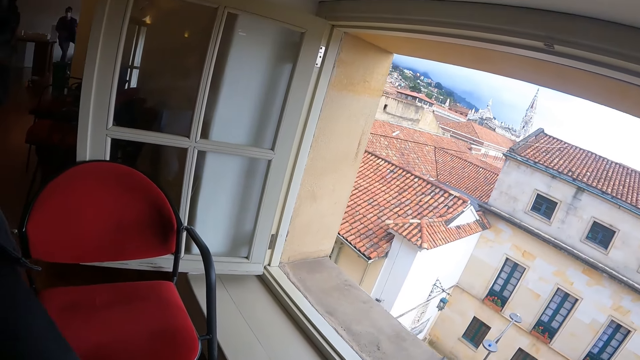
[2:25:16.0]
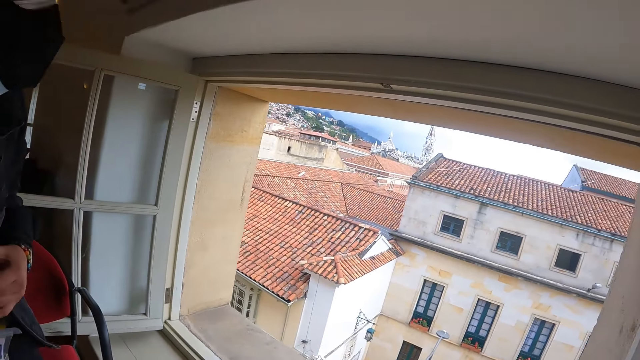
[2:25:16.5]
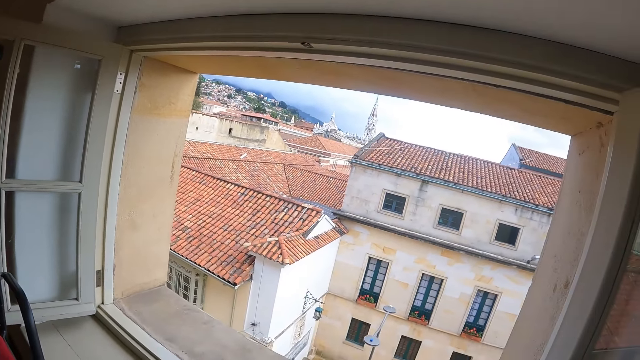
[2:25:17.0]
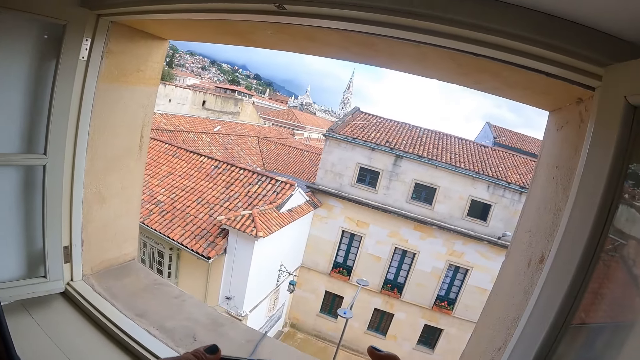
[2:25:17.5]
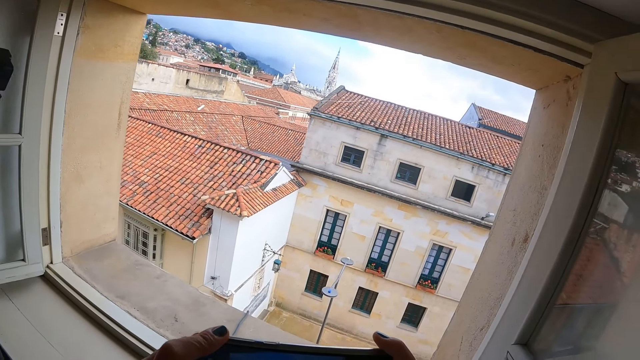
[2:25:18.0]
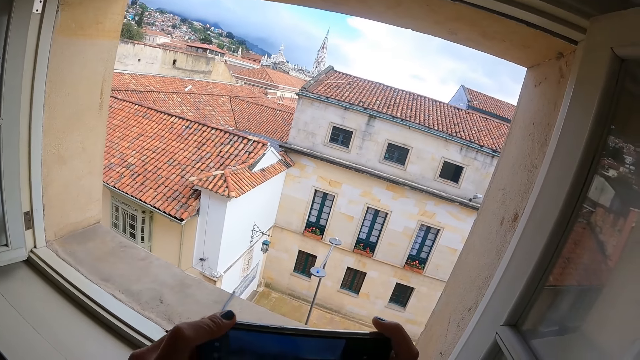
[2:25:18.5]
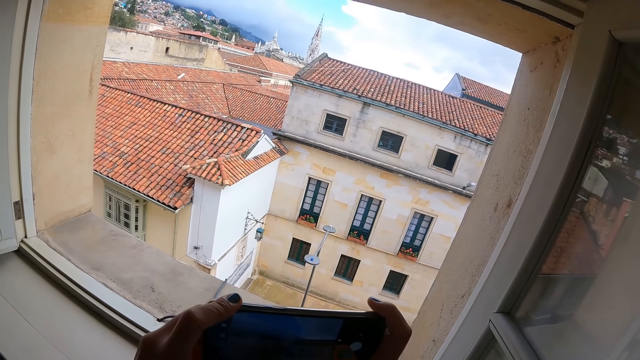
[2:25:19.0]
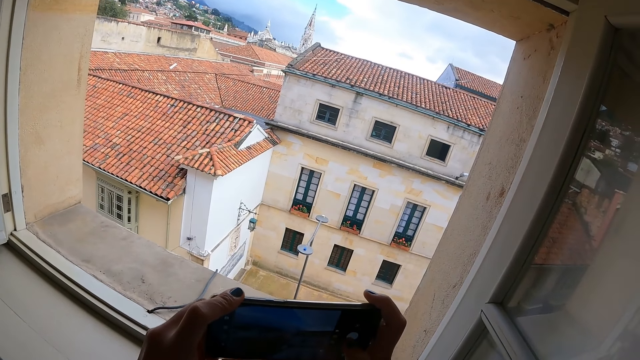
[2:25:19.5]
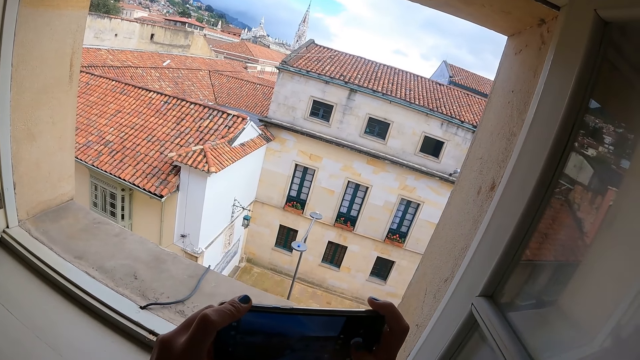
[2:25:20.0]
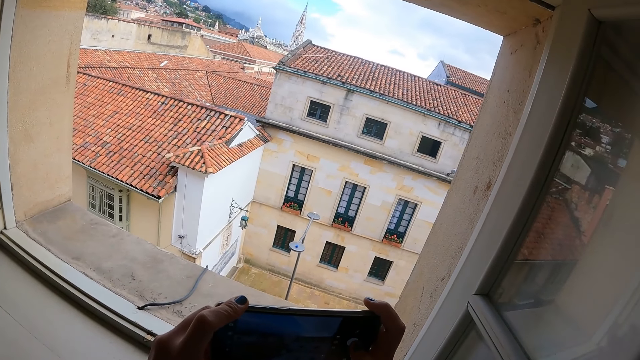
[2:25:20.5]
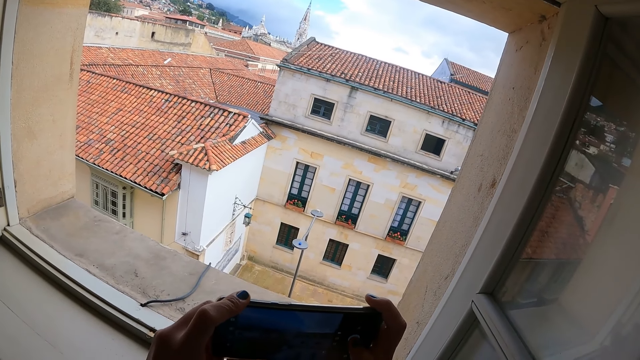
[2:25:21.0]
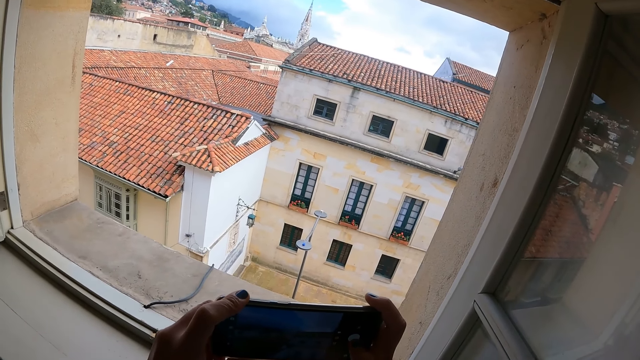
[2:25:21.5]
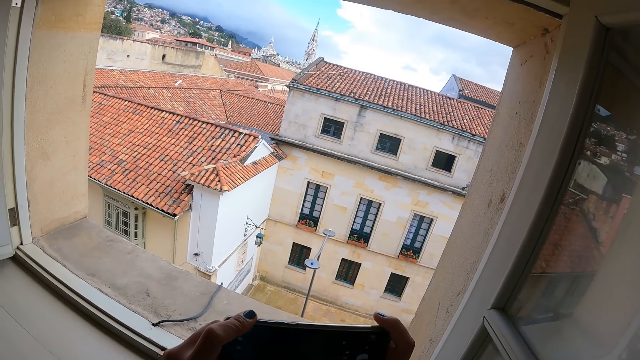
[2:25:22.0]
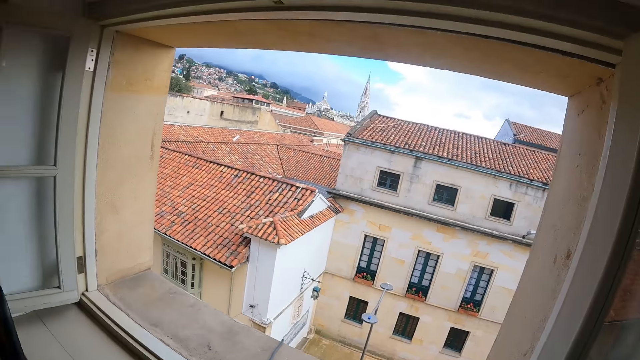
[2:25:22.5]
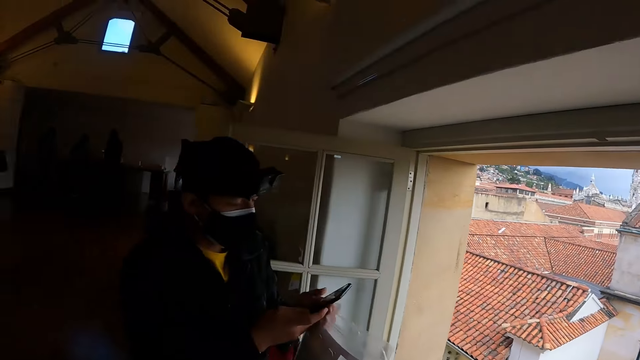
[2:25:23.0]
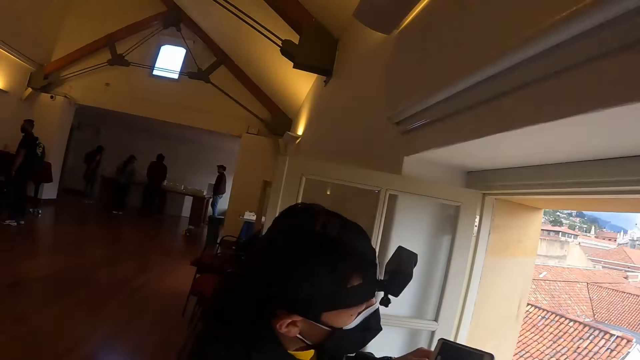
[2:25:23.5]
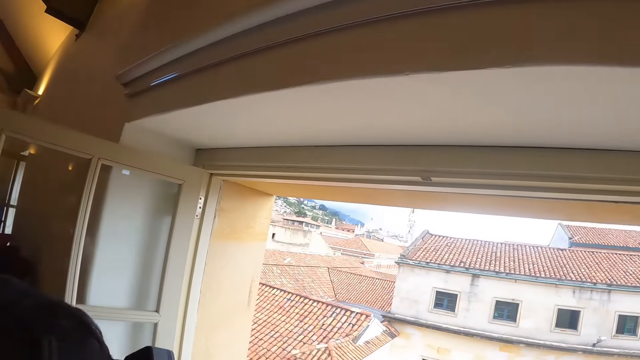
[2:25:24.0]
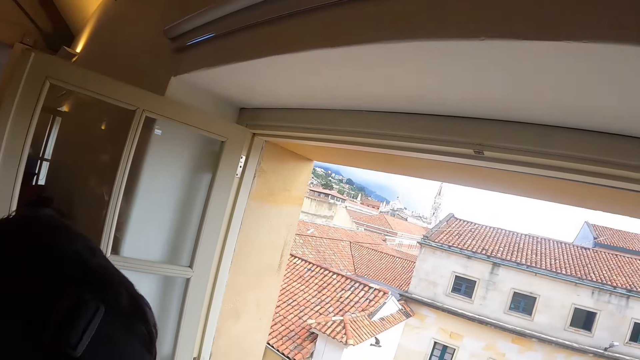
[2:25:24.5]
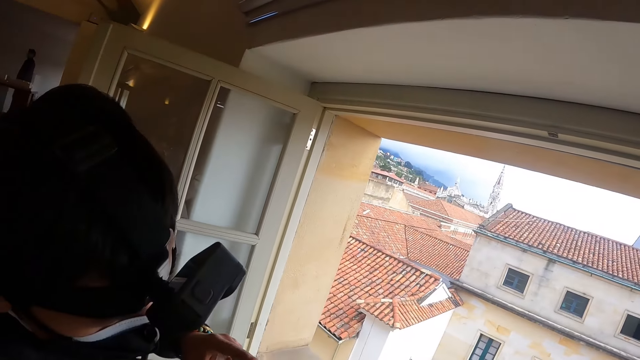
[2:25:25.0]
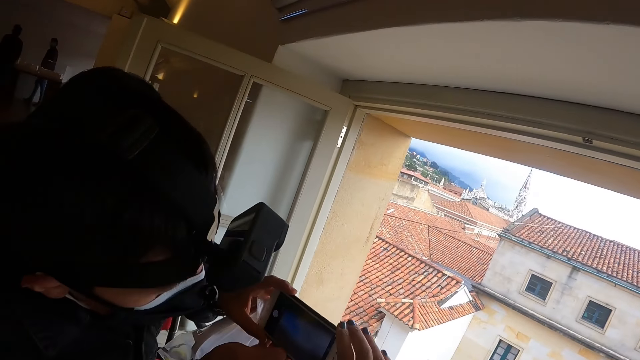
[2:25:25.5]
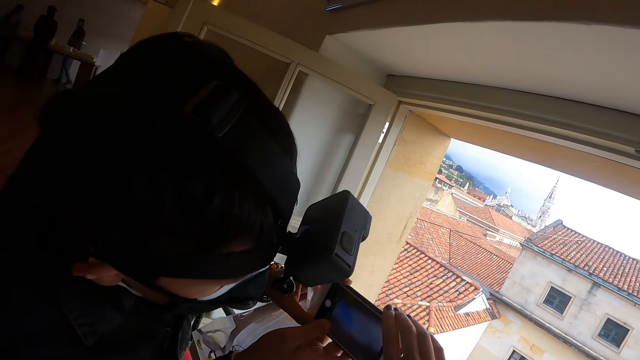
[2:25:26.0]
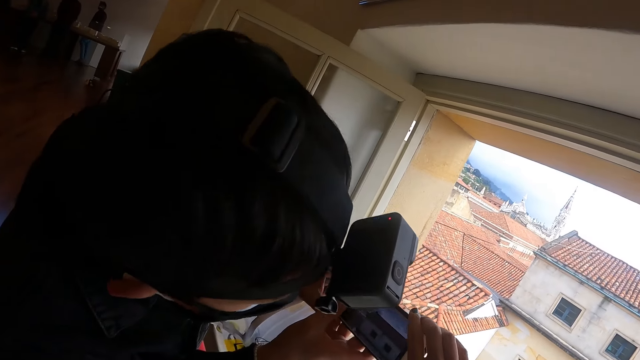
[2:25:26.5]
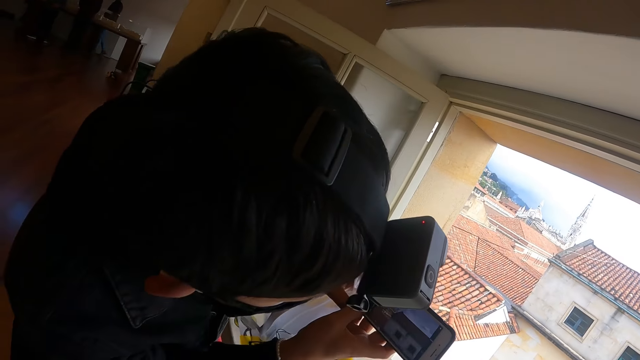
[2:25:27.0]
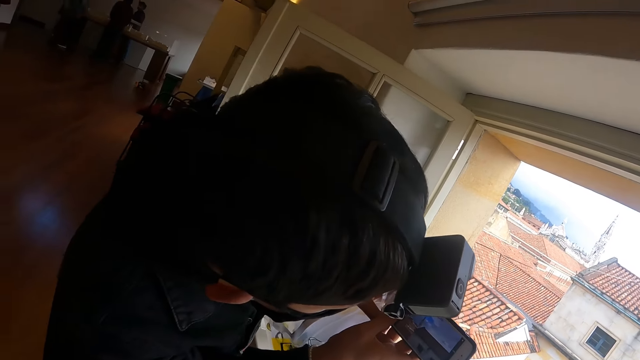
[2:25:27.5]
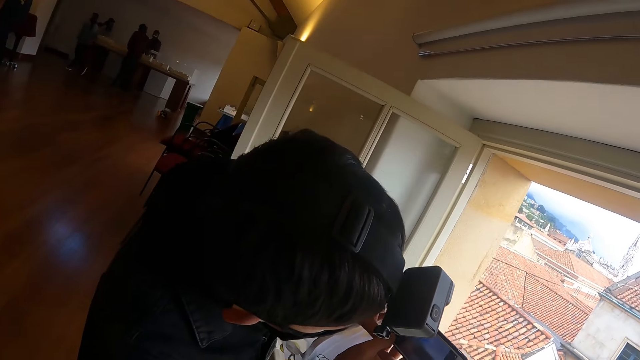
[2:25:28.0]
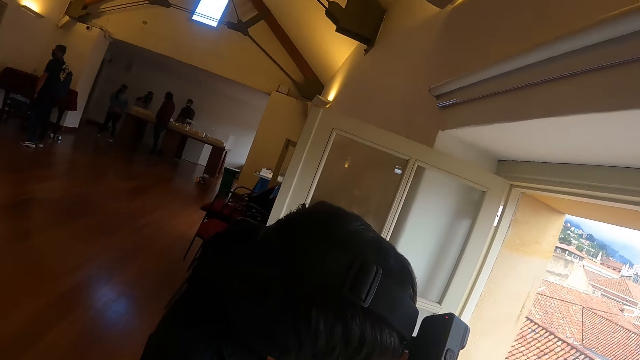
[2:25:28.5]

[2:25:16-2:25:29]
The person looks outside the window. The camera wearer looks outside the window. They take photos with the phone. They look at the person. The man takes a photo with a phone. The camera wearer looks at the person's phone. The person looks at the phone.

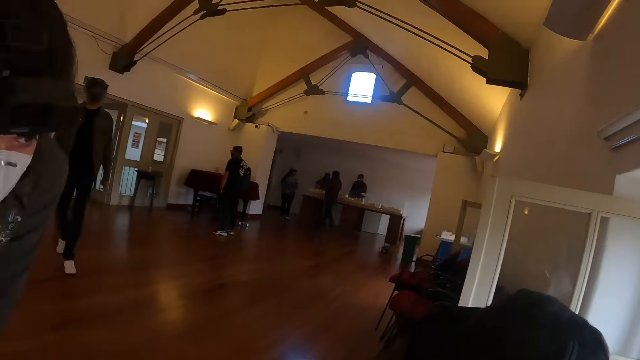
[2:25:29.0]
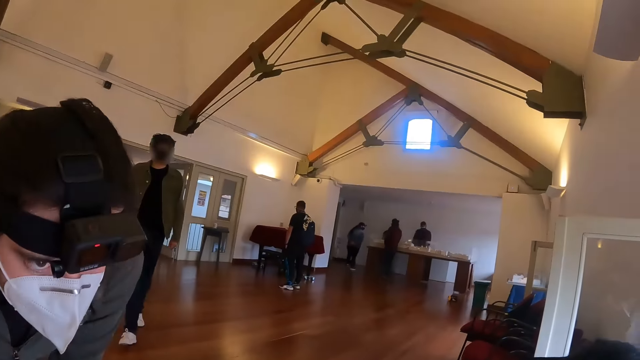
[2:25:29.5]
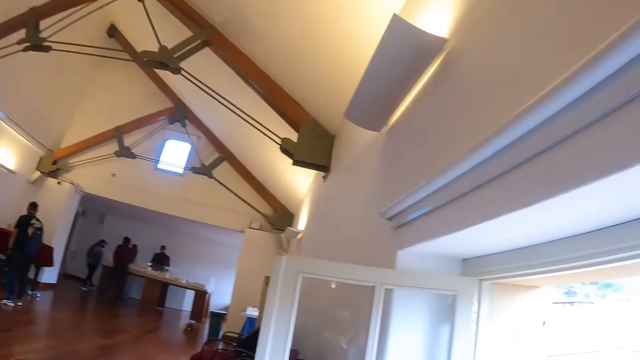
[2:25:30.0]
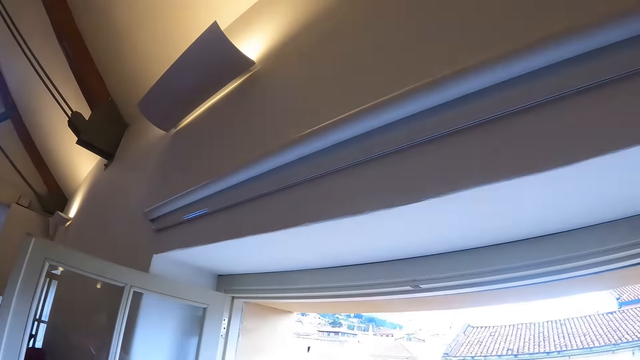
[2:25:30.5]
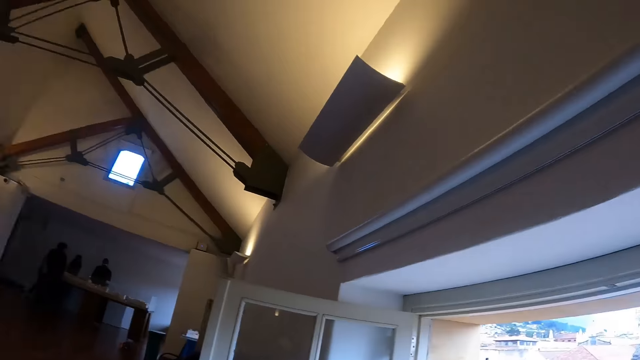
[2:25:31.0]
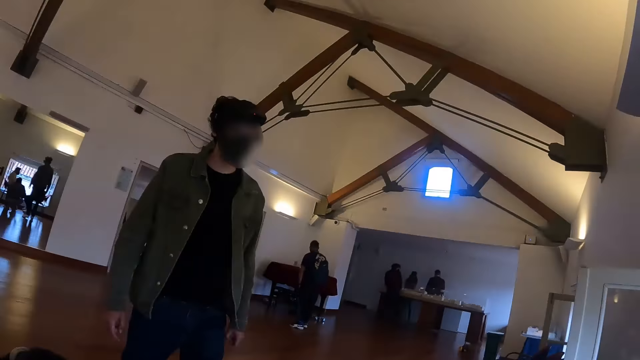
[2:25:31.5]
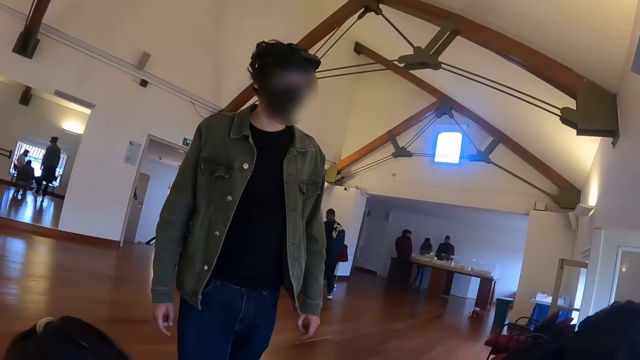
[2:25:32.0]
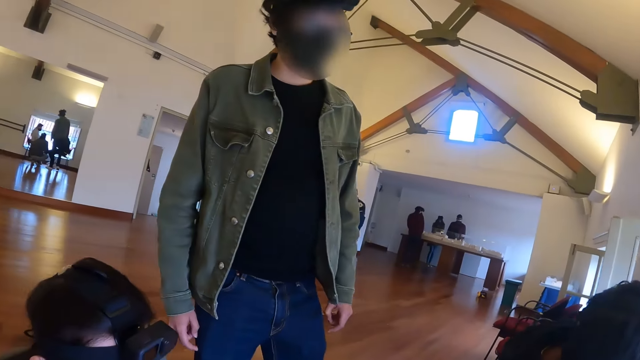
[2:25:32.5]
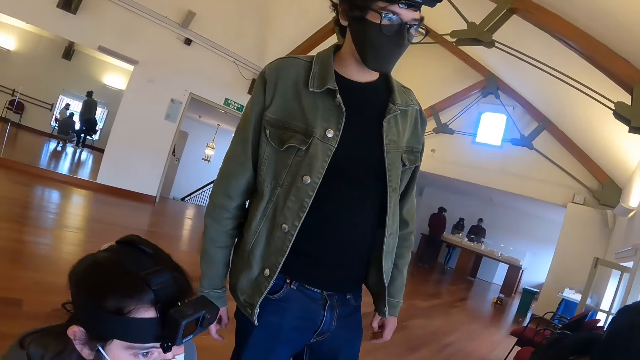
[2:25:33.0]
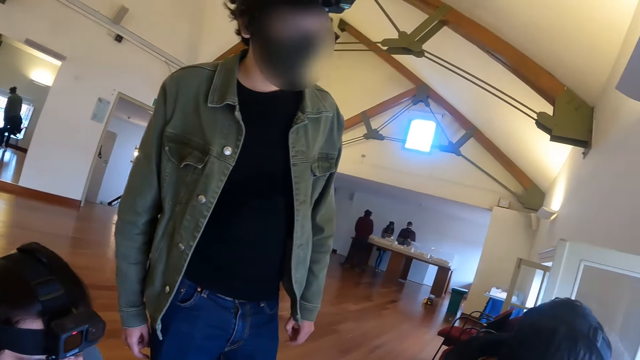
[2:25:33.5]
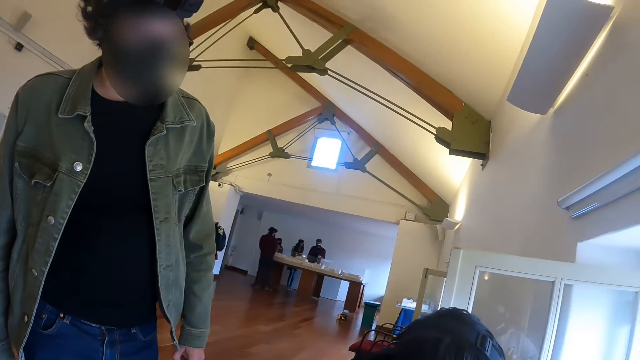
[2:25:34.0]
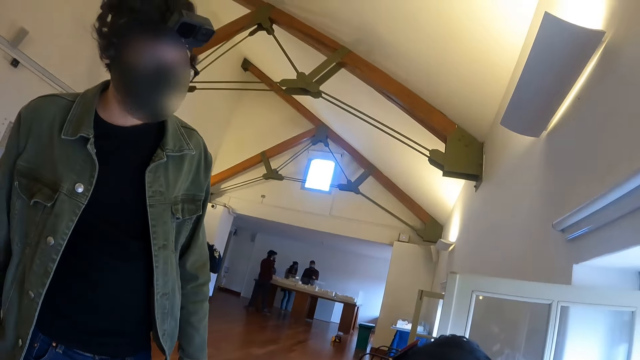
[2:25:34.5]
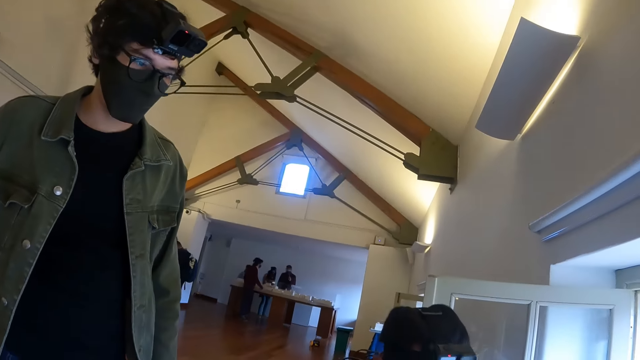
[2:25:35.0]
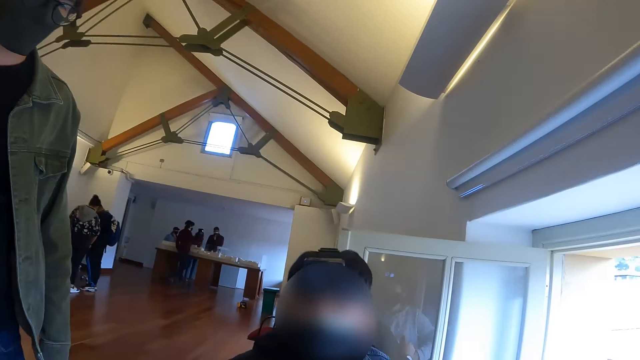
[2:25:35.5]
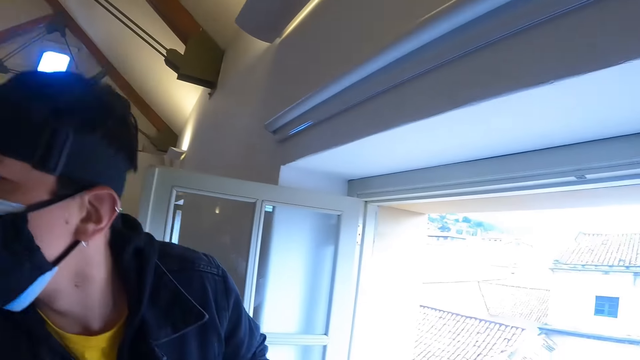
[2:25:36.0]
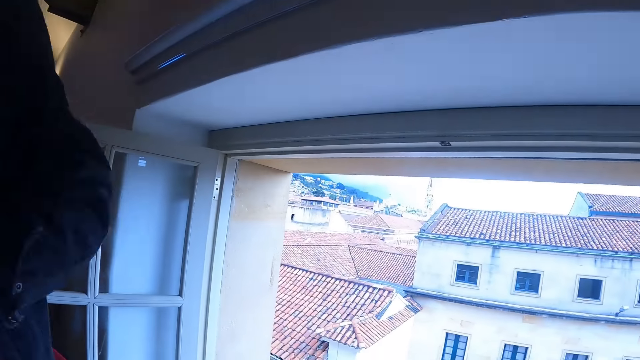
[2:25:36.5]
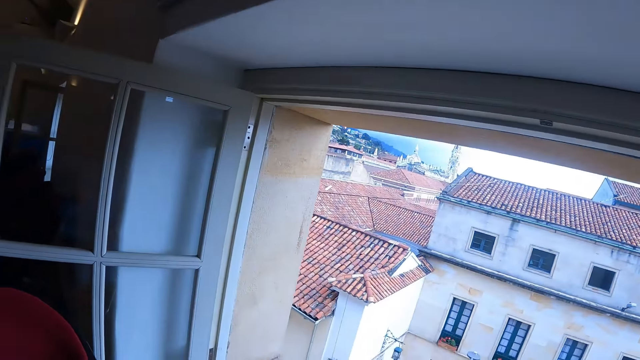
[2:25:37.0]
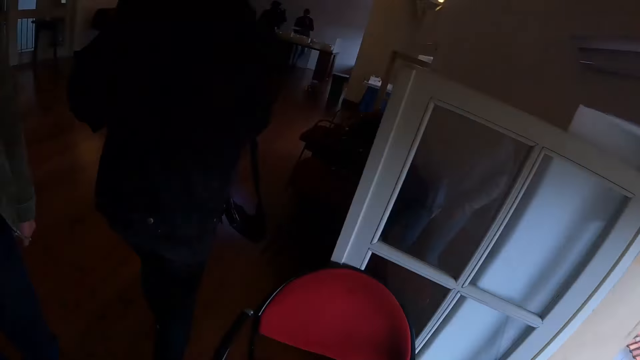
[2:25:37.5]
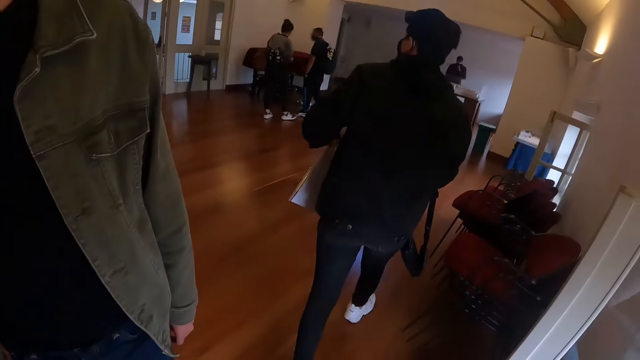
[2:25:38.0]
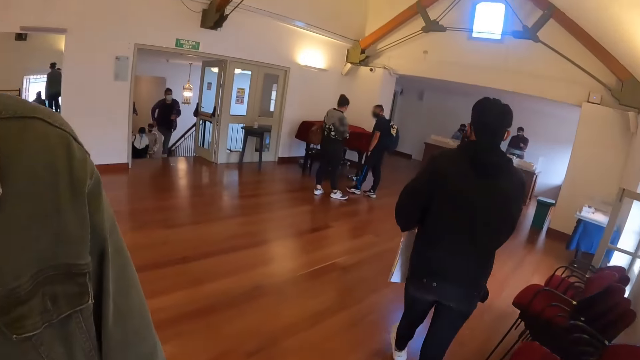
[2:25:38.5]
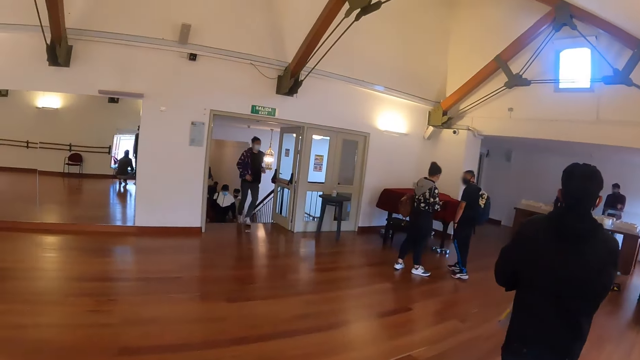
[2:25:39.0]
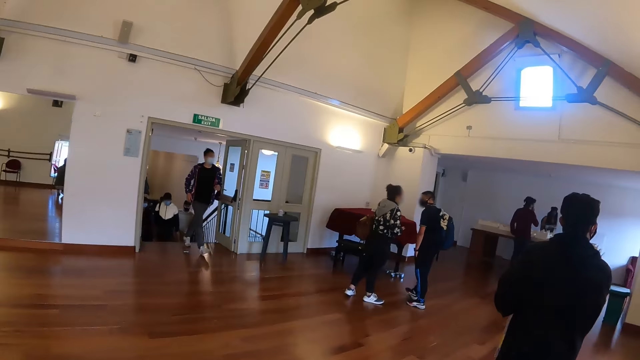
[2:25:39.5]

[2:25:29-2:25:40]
The camera wearer looks at other persons in the hall. Another person walks in the hall. The camera wearer looks at the other person. Another man walks toward the first man. The first person stands up from the chair and walks in the hall. The camera wearer looks at the first person. The first man carries the package and walks around the room. The camera wearer walks in the hall.
